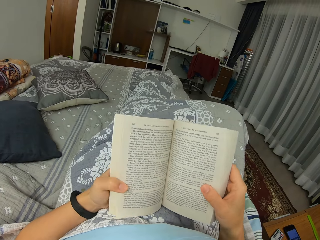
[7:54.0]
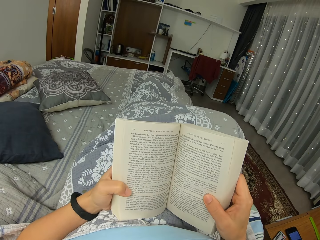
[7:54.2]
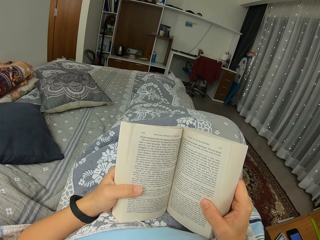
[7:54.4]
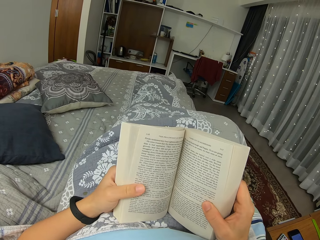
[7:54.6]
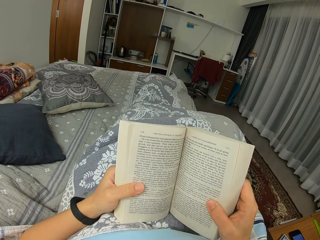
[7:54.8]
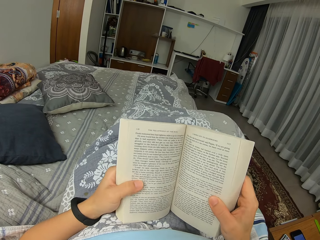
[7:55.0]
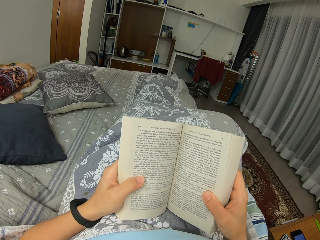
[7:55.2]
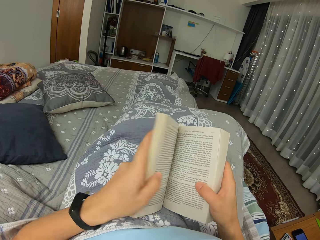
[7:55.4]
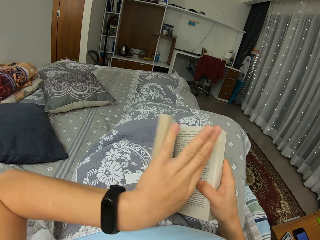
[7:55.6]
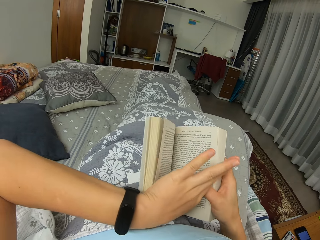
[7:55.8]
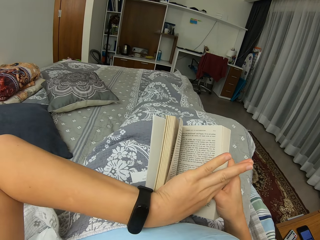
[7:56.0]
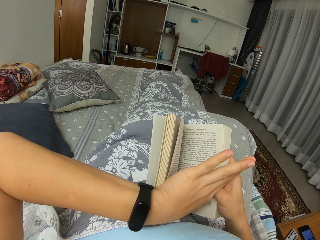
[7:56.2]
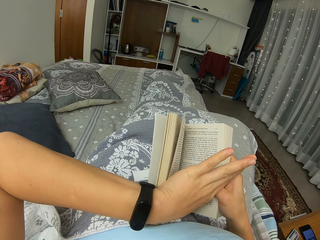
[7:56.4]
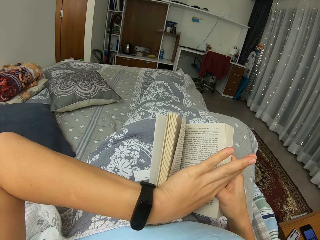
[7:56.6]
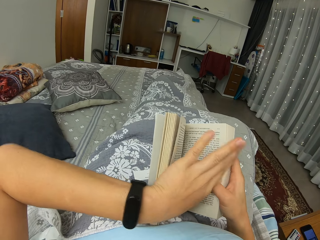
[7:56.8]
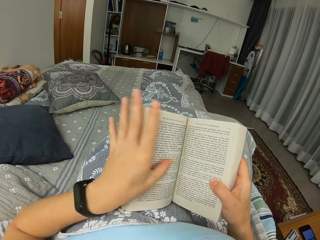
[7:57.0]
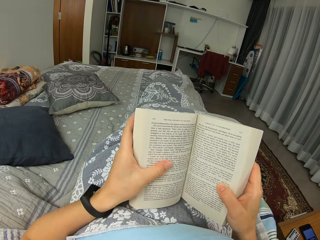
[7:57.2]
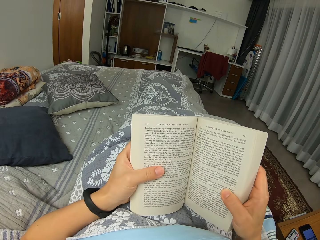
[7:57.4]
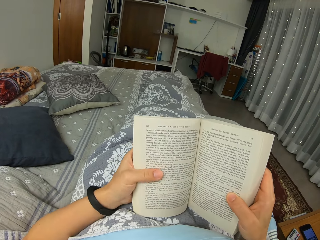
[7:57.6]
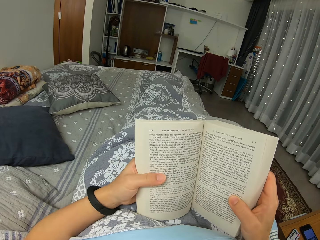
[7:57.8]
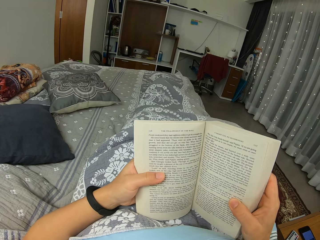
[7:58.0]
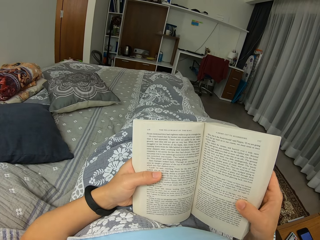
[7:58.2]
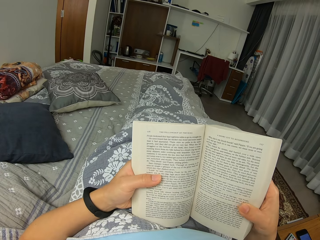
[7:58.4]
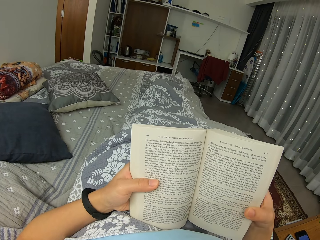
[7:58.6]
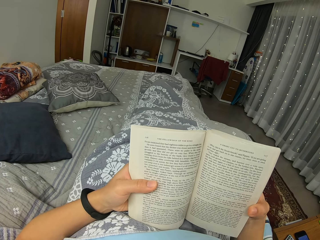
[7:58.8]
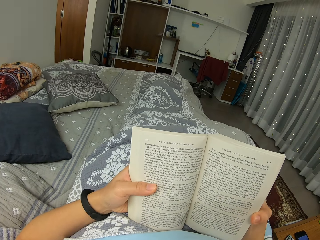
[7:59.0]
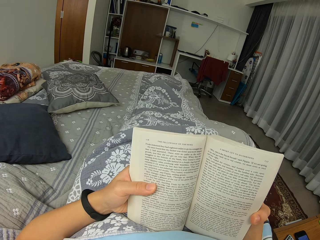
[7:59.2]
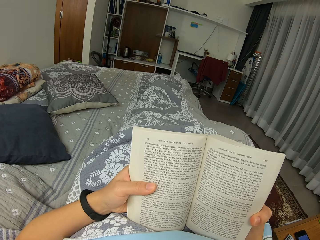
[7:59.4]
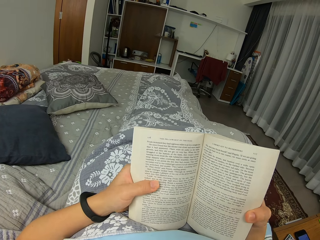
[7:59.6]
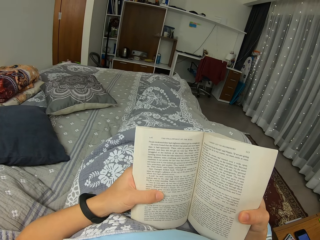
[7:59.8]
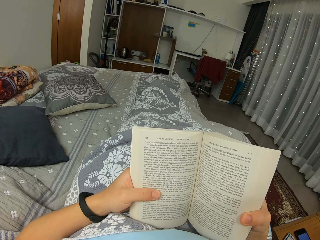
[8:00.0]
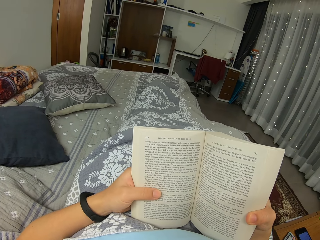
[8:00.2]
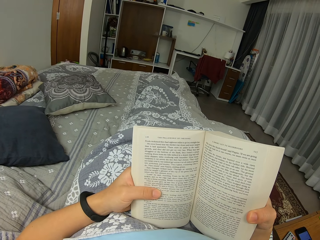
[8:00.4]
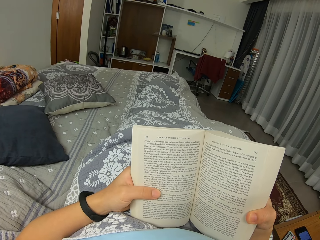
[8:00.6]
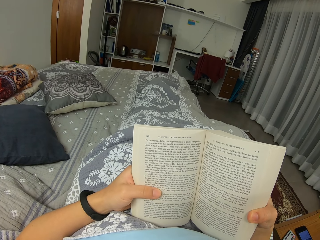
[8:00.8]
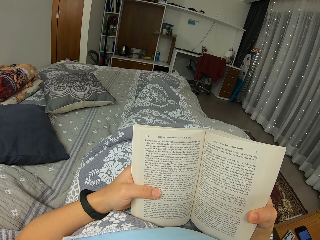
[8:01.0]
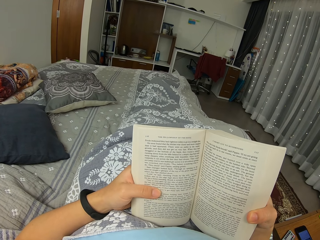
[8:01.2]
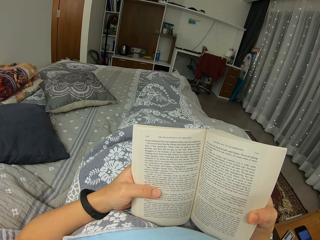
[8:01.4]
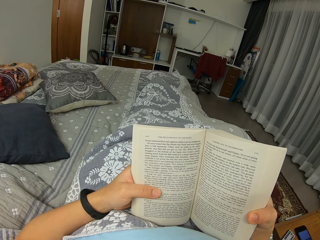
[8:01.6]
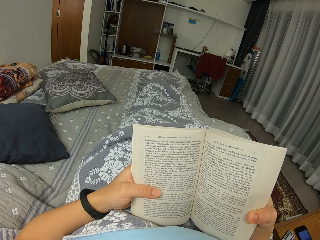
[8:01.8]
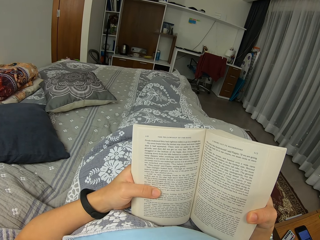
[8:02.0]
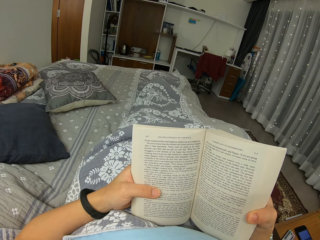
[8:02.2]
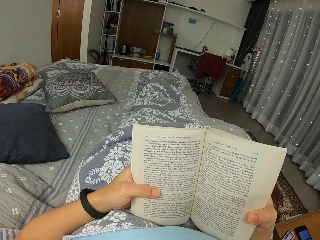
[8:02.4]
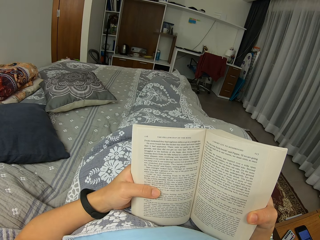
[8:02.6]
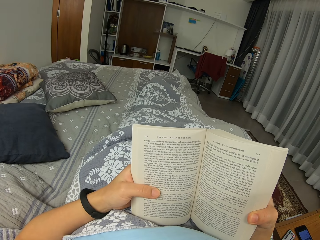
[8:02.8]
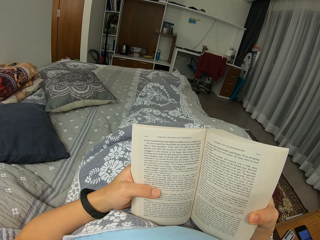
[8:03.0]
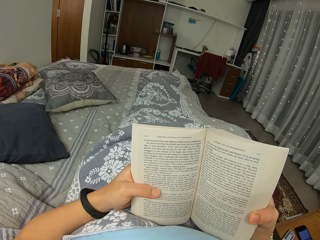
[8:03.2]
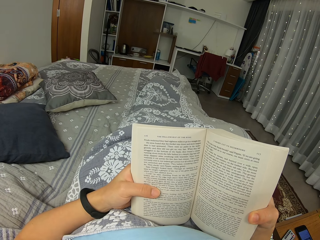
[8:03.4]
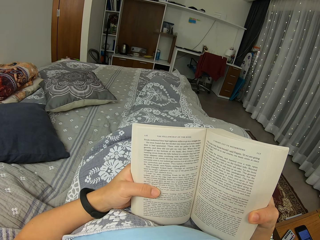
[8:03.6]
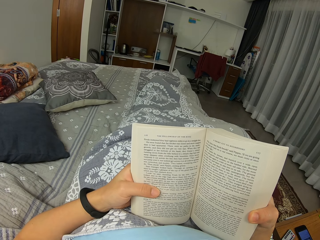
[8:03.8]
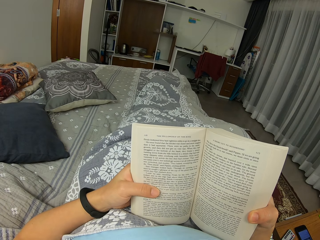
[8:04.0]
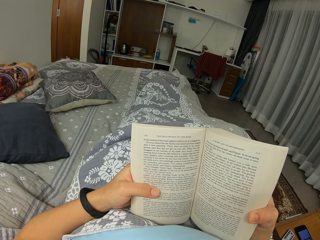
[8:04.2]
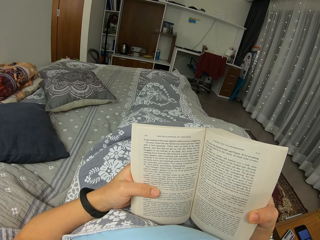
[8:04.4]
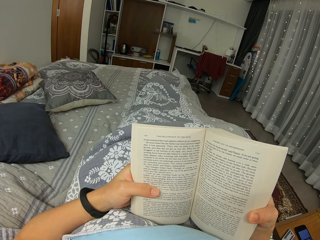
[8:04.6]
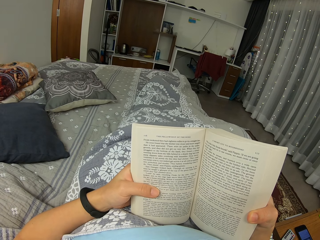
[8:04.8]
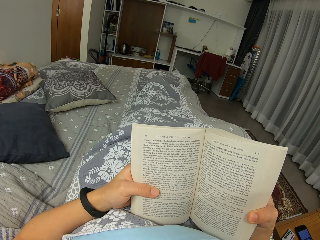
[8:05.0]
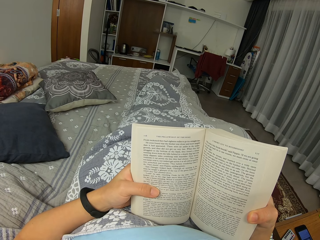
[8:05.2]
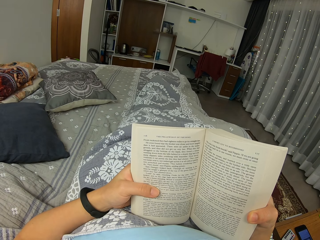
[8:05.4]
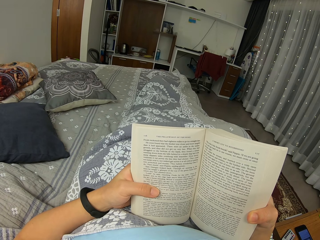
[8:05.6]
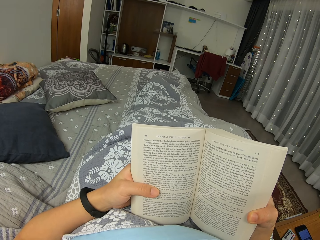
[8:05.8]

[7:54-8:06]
The camera wearer looks at a watch. They read a book.

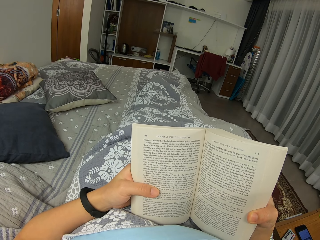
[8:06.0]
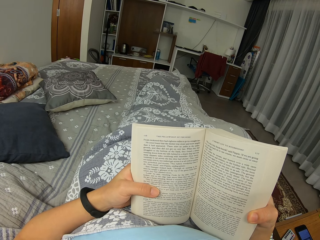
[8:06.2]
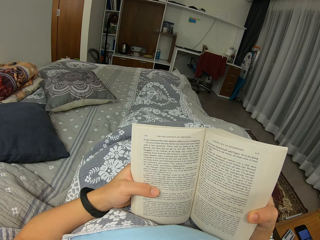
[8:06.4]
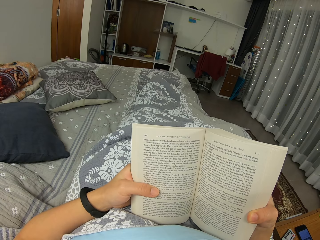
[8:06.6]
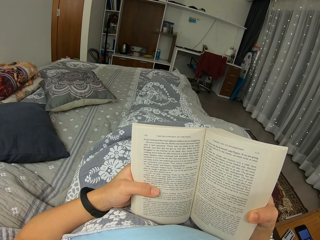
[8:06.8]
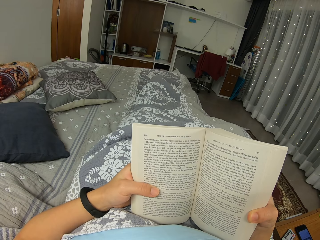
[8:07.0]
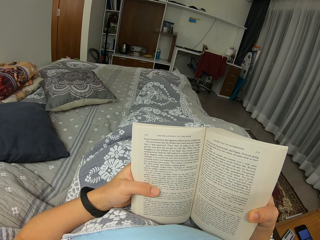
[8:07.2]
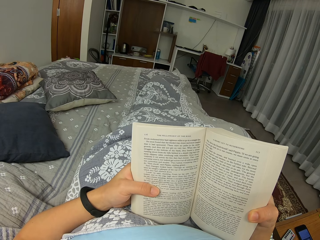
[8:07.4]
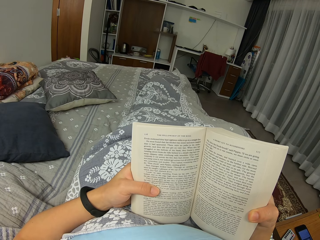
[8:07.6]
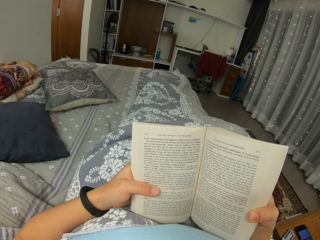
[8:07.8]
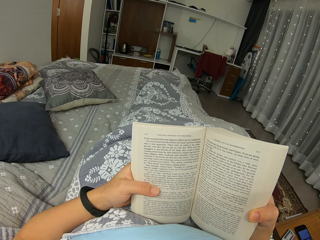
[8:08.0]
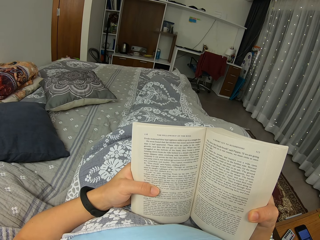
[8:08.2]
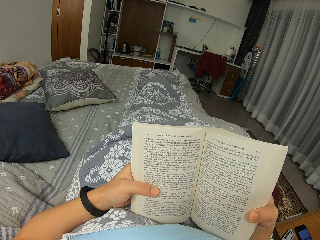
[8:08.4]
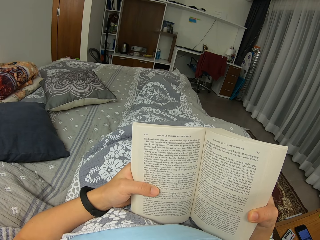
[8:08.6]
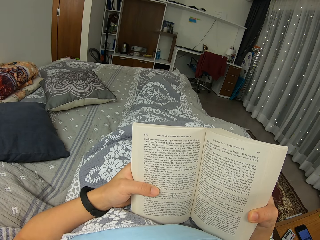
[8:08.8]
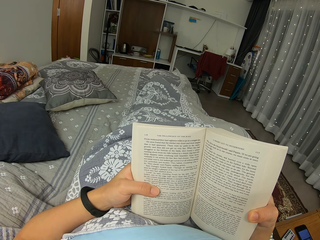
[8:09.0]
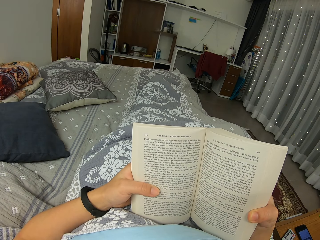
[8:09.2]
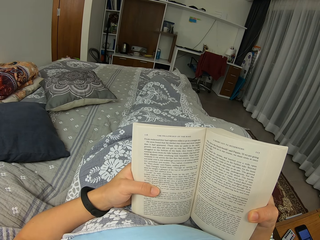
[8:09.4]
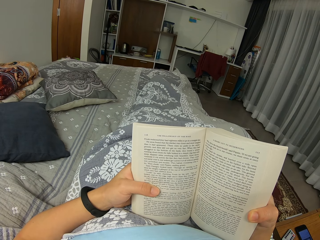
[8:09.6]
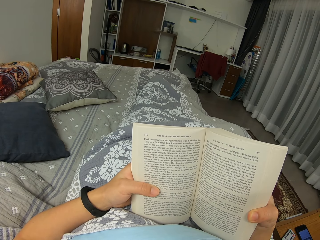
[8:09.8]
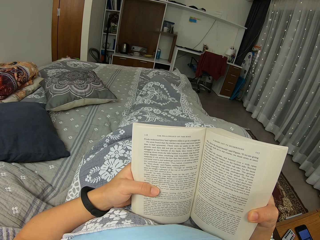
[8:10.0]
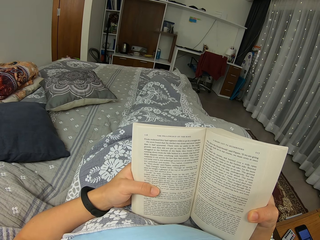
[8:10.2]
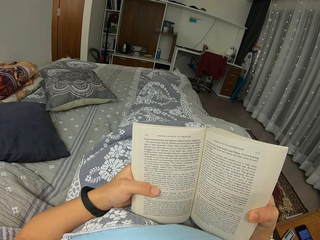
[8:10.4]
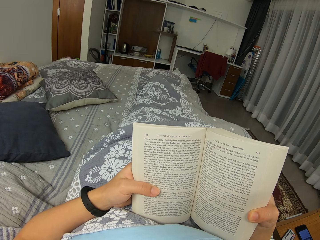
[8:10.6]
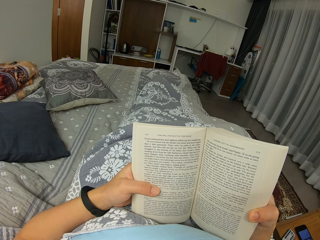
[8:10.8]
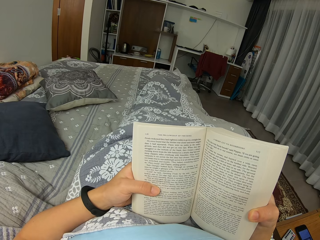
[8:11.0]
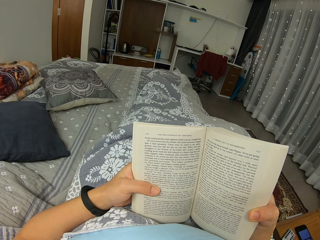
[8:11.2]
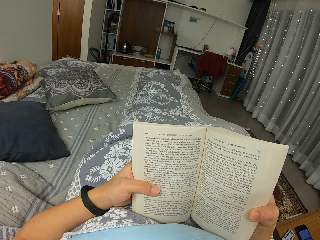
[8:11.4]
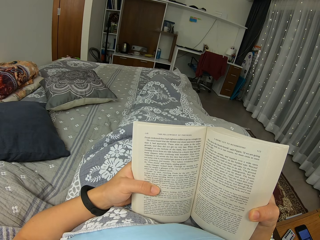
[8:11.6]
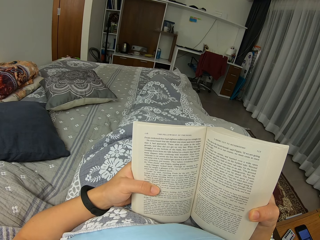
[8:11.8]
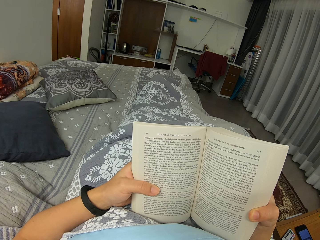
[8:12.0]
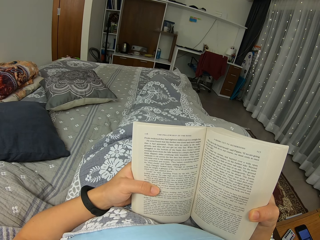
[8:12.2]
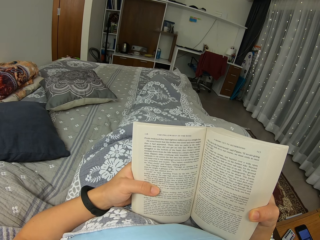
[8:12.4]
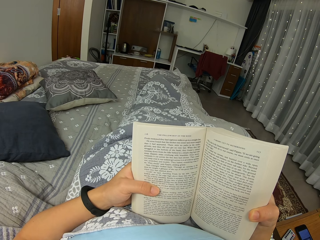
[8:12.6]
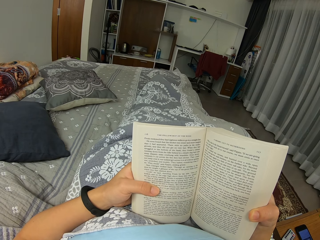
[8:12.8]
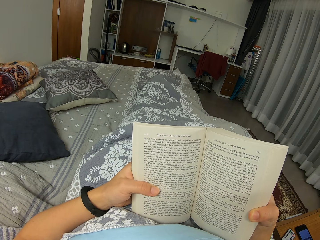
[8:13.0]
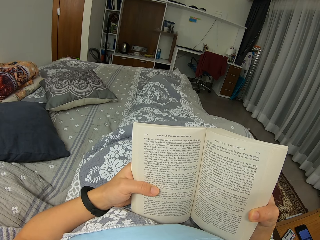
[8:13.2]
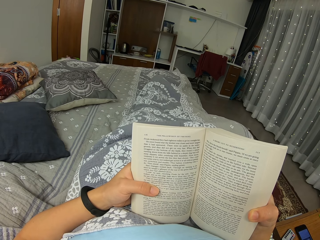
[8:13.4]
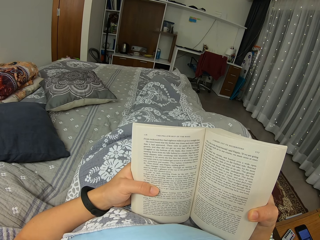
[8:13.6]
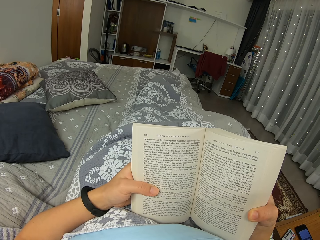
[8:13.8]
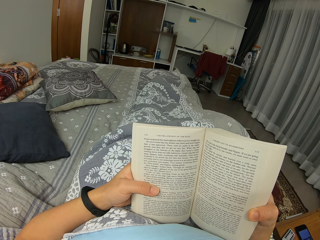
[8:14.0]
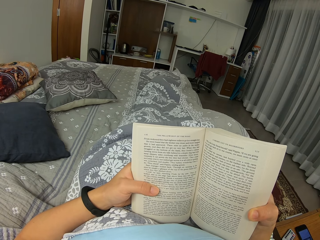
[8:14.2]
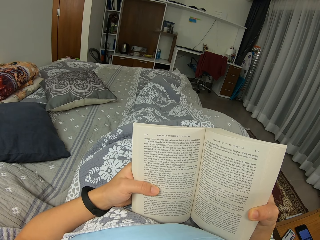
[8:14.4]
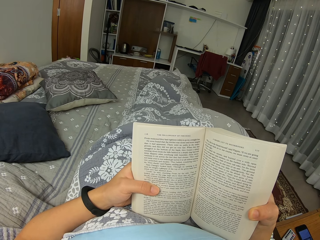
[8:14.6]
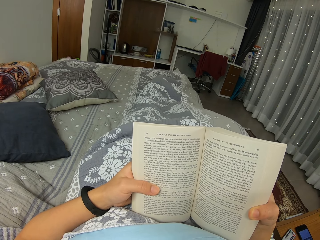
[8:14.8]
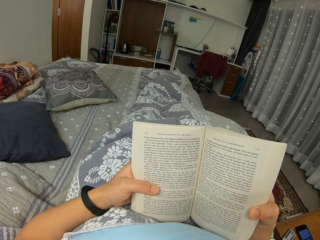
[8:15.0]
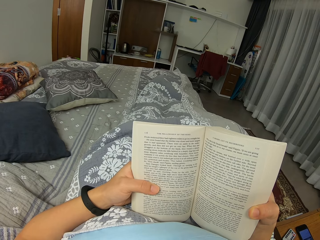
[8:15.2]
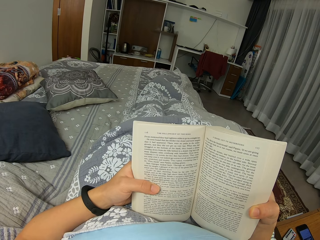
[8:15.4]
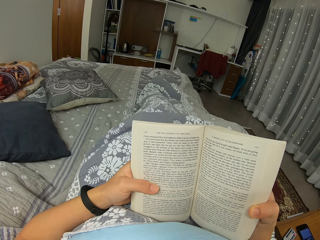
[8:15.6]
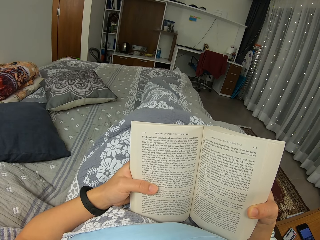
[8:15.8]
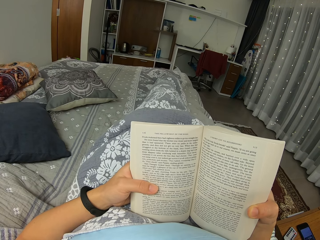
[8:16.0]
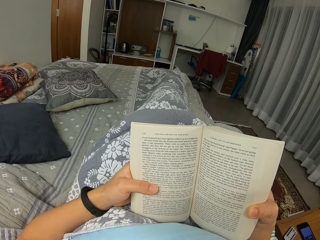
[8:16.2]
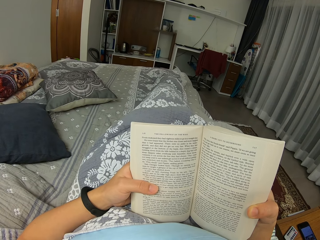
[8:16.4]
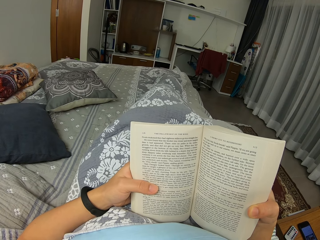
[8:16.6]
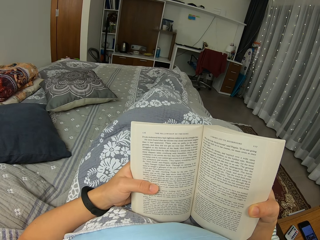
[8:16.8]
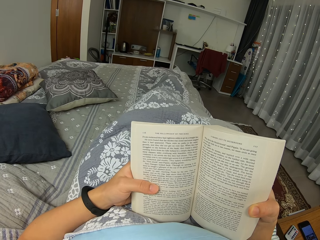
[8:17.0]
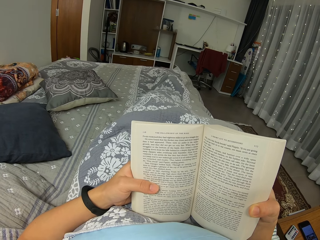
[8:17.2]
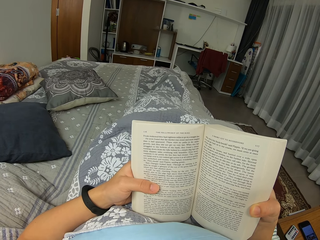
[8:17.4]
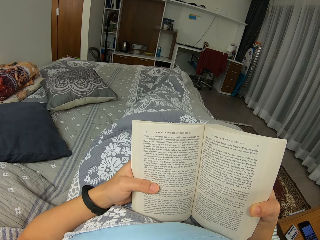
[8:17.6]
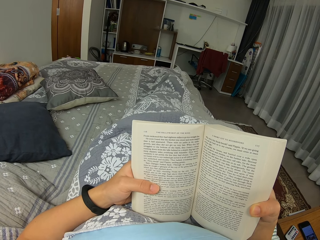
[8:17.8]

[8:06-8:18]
The camera wearer moves legs.
